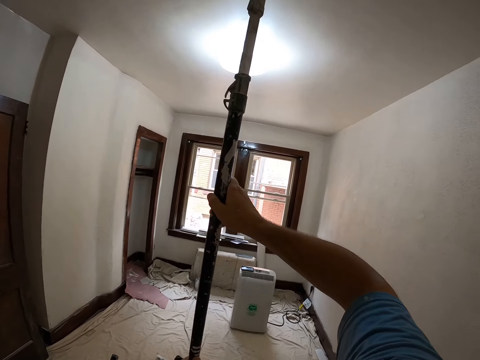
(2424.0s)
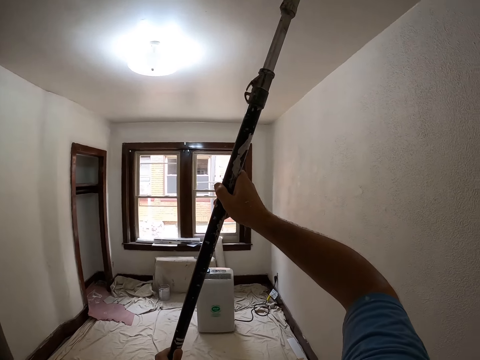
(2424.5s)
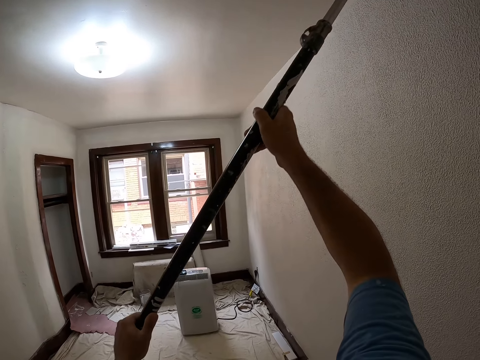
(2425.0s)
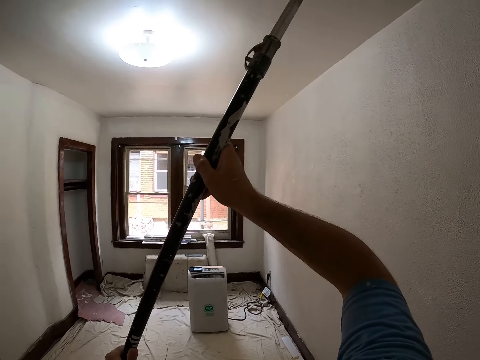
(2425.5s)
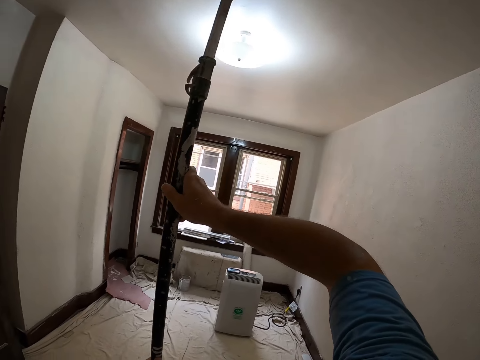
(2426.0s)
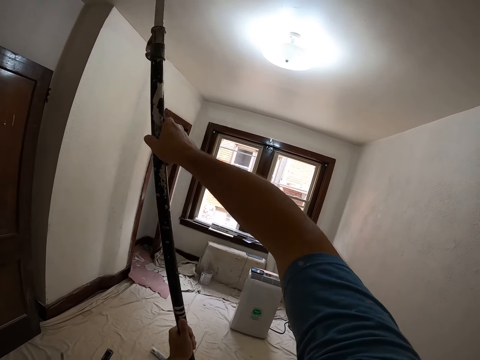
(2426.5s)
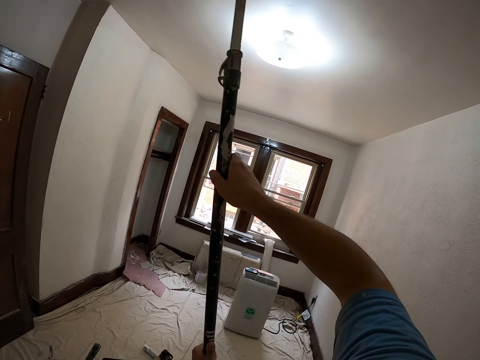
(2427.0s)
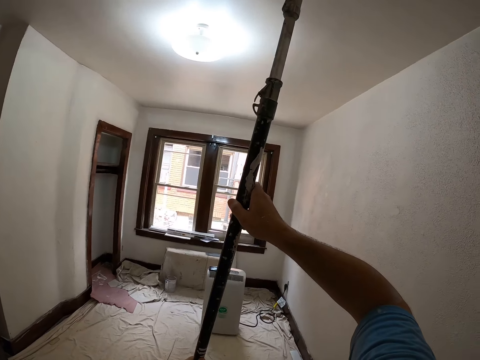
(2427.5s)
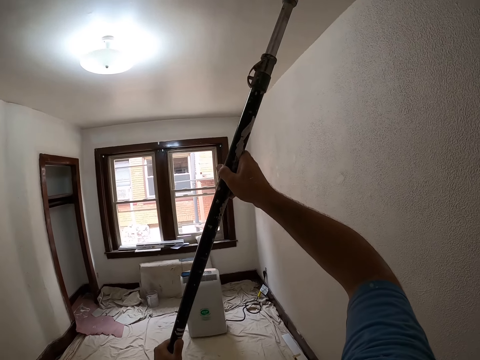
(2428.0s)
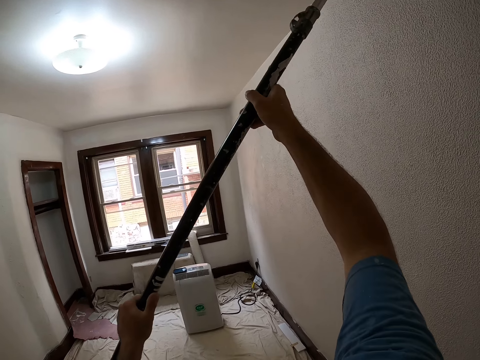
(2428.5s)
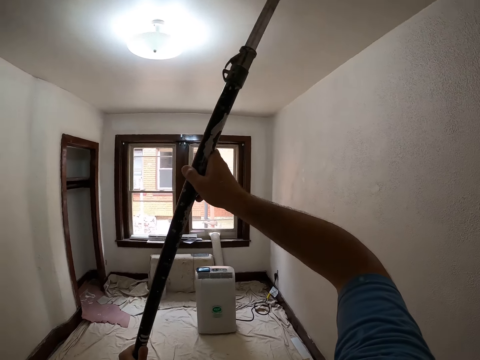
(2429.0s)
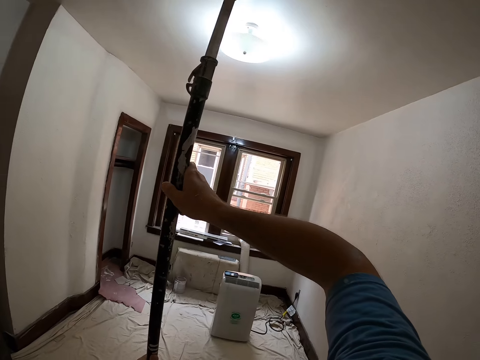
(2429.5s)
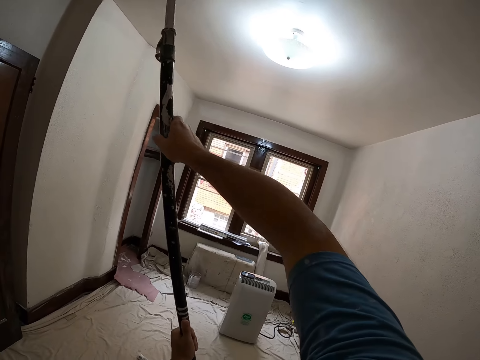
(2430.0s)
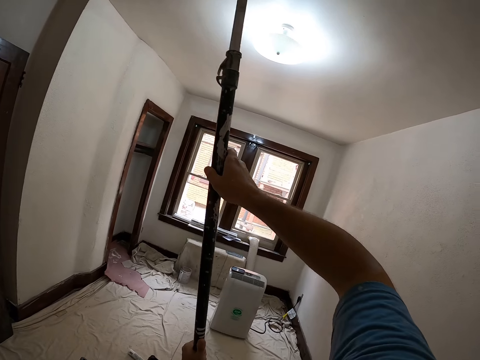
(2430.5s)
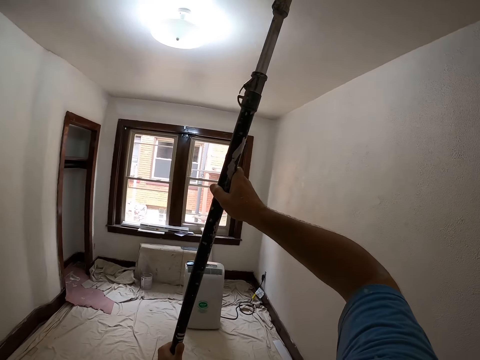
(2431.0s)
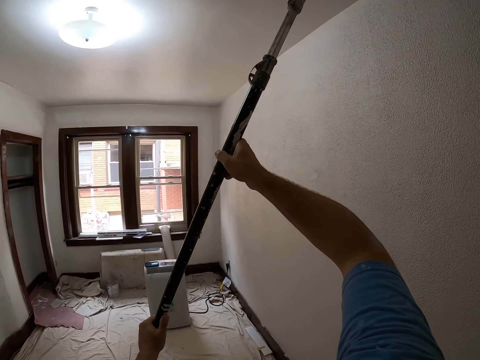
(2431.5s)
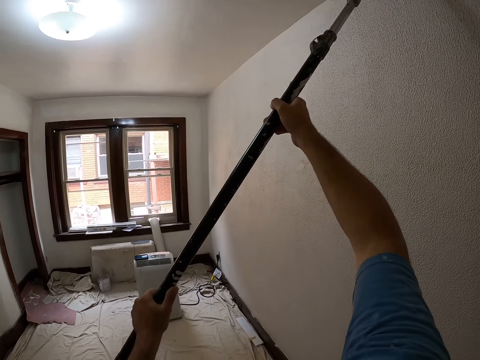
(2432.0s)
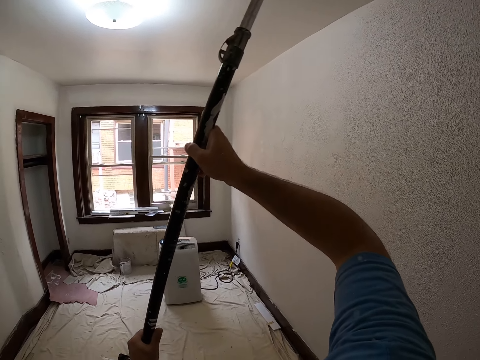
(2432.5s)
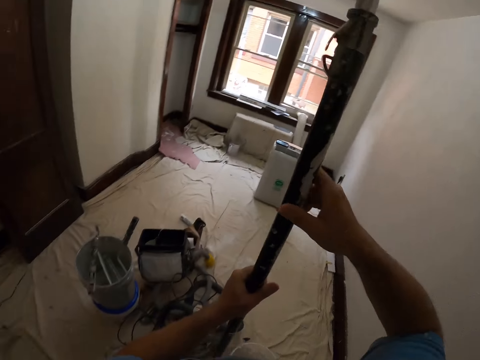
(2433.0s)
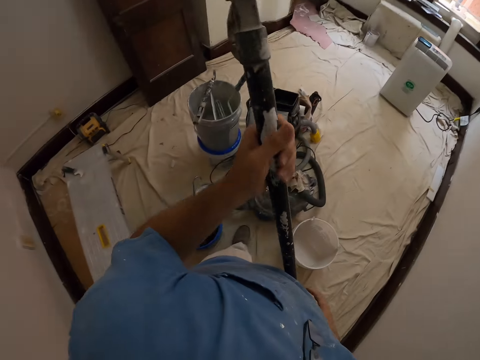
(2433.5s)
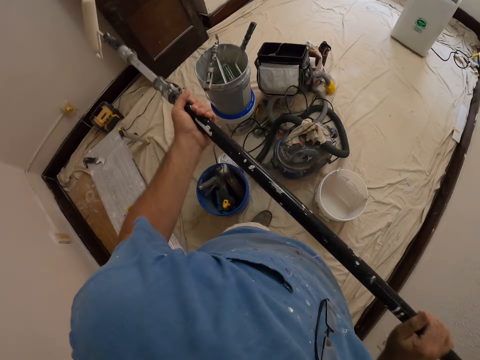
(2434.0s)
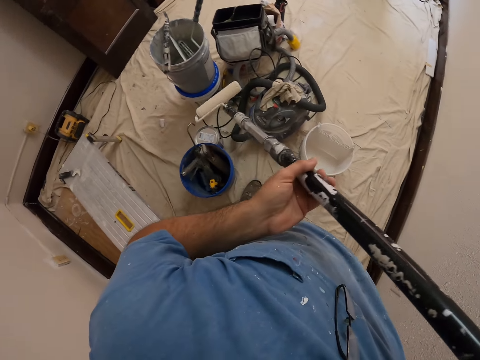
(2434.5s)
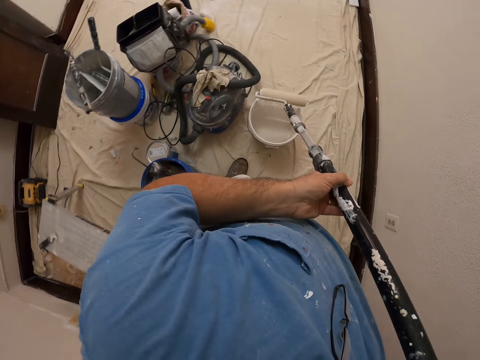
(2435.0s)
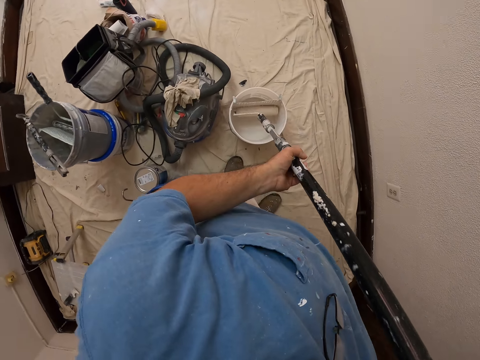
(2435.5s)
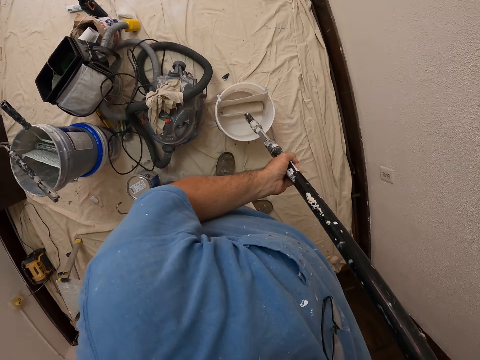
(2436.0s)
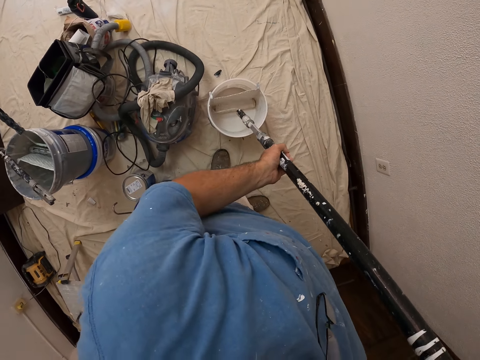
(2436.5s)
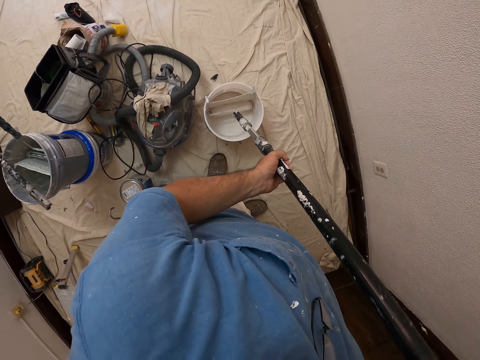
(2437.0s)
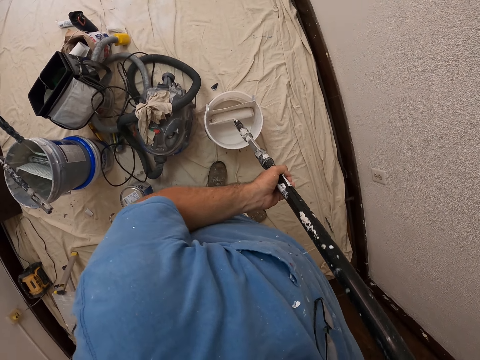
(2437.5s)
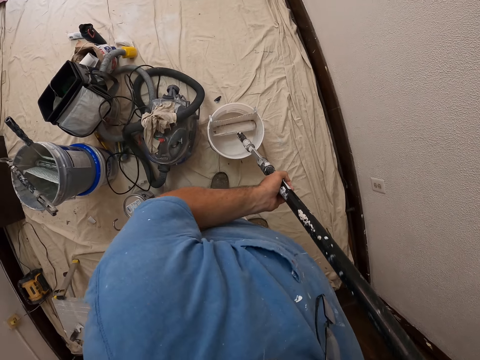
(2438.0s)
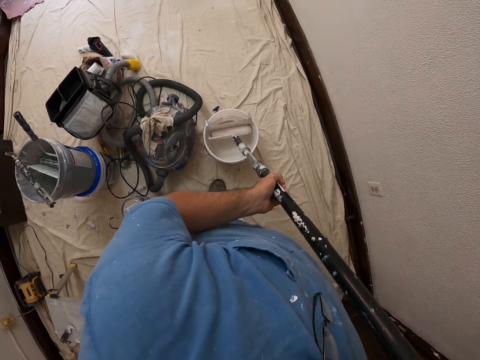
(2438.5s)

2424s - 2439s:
The camera wearer dips the paint roller into the white paint bucket.

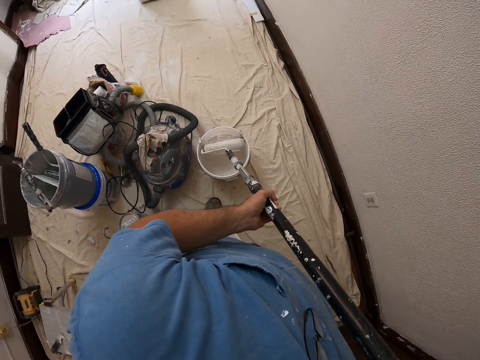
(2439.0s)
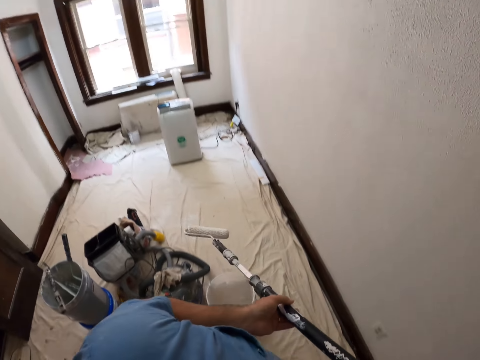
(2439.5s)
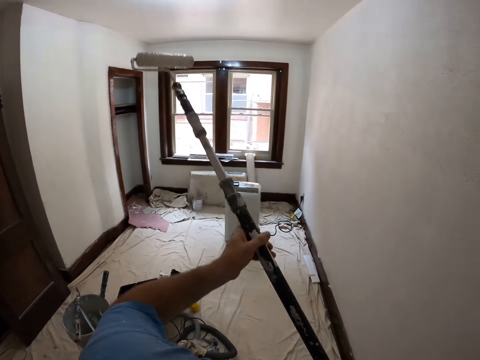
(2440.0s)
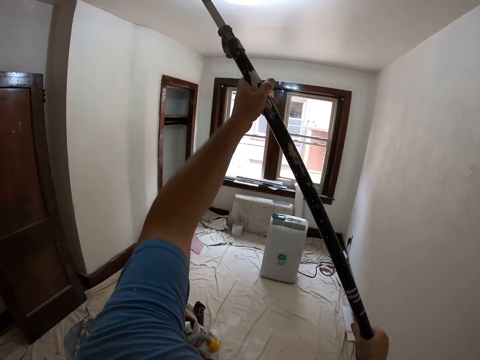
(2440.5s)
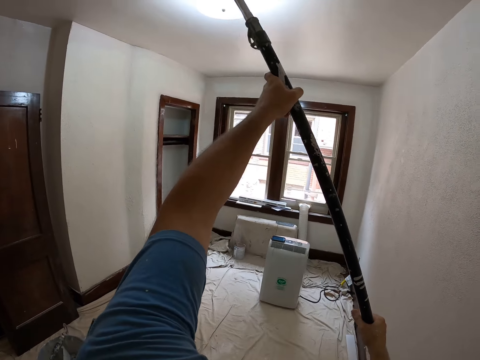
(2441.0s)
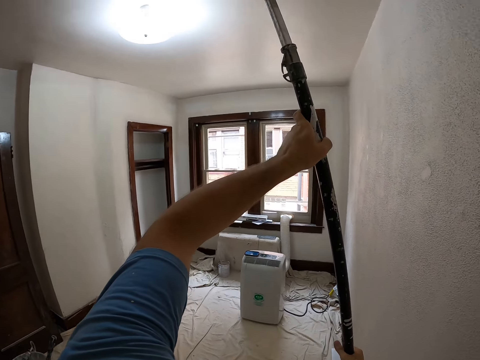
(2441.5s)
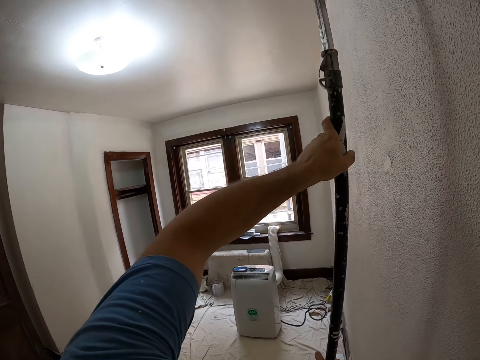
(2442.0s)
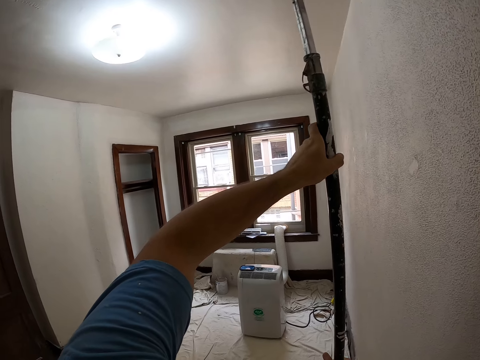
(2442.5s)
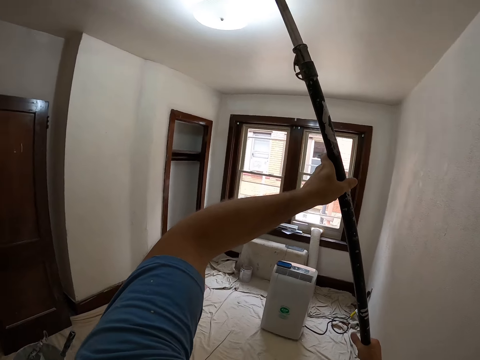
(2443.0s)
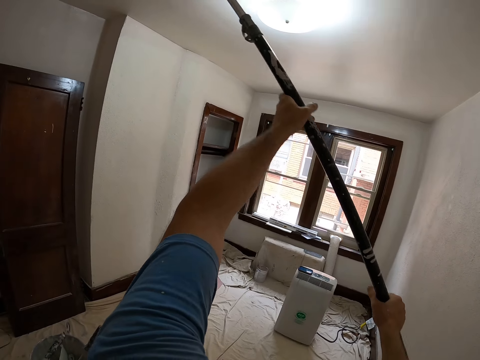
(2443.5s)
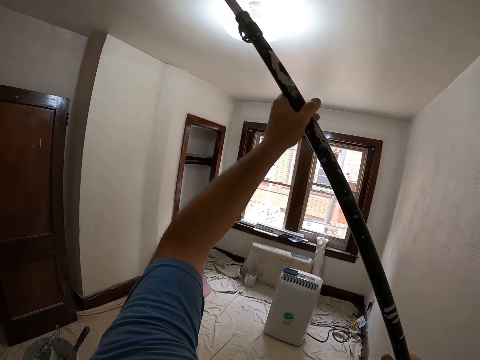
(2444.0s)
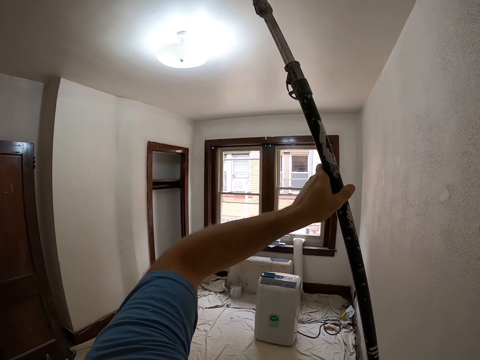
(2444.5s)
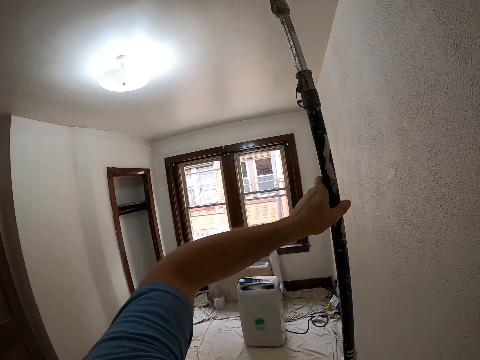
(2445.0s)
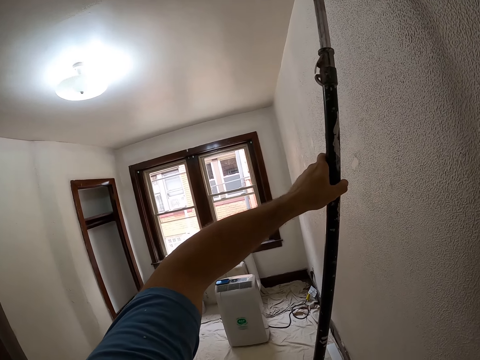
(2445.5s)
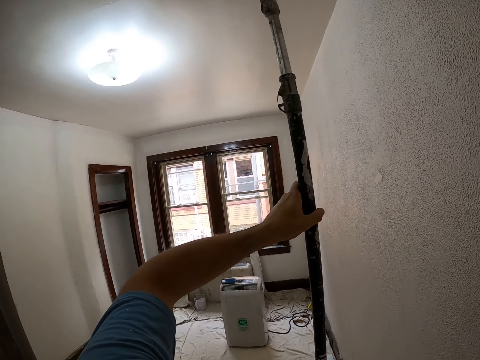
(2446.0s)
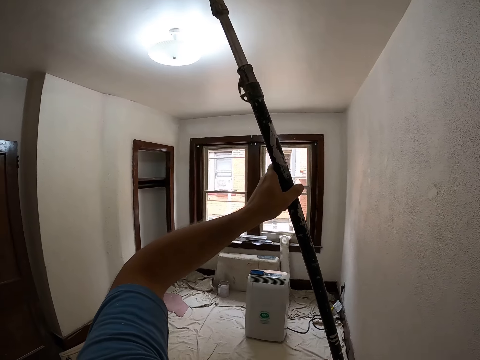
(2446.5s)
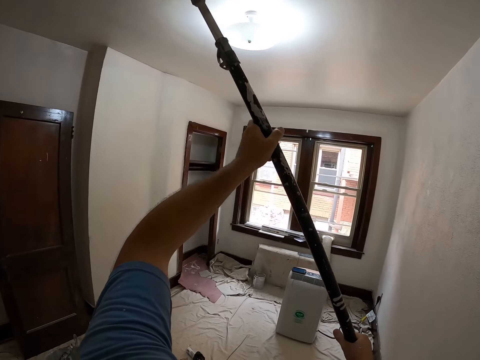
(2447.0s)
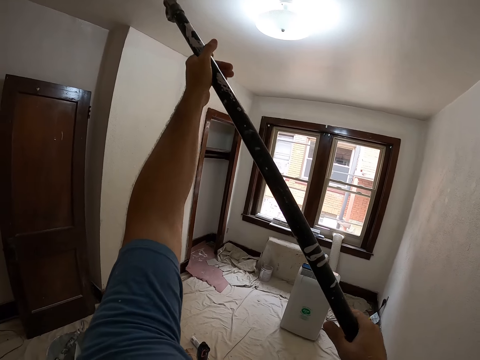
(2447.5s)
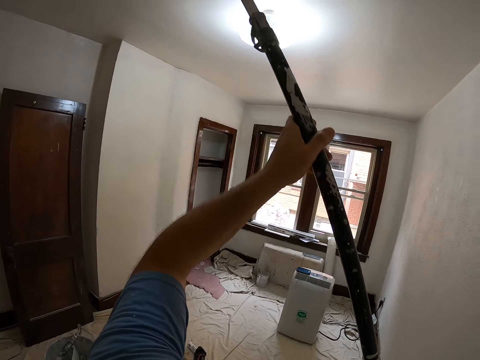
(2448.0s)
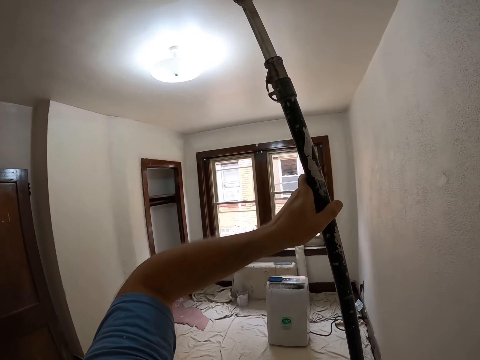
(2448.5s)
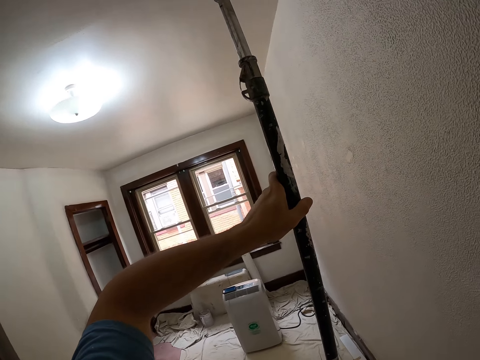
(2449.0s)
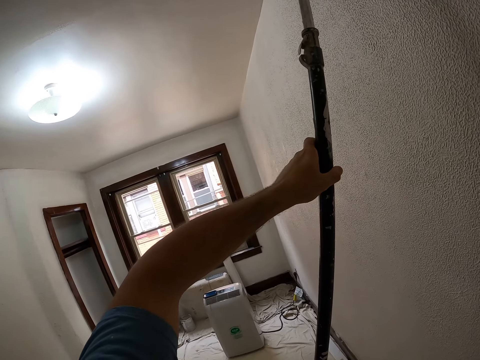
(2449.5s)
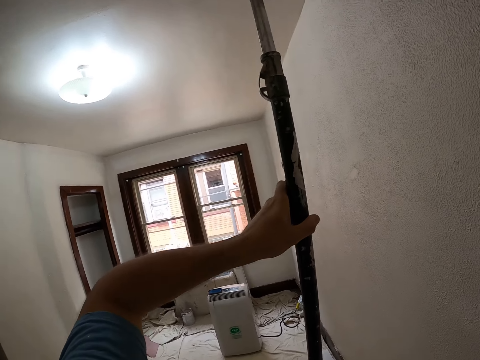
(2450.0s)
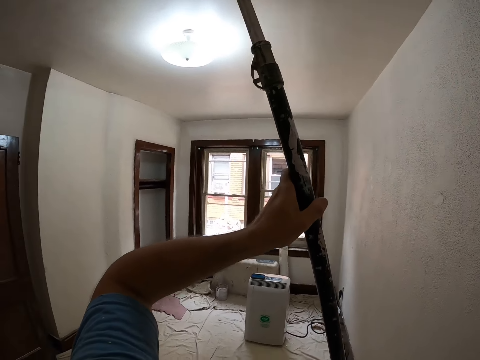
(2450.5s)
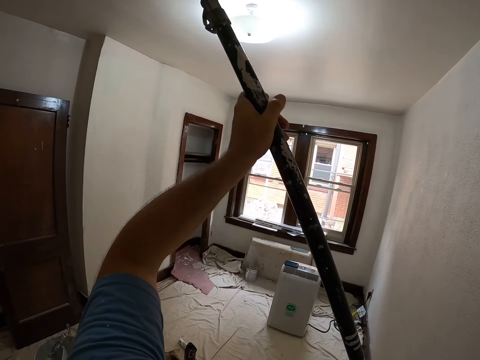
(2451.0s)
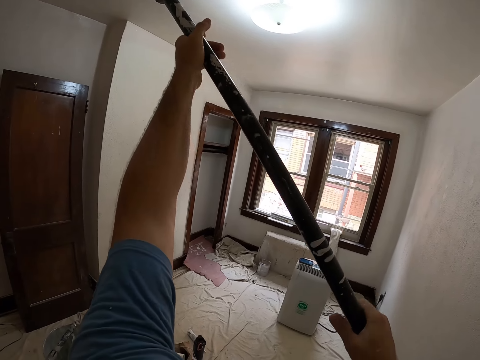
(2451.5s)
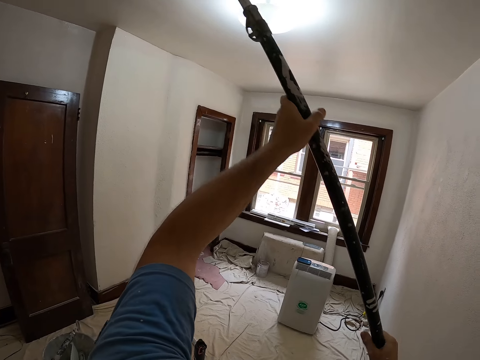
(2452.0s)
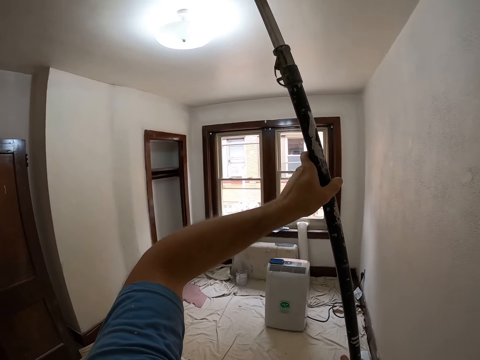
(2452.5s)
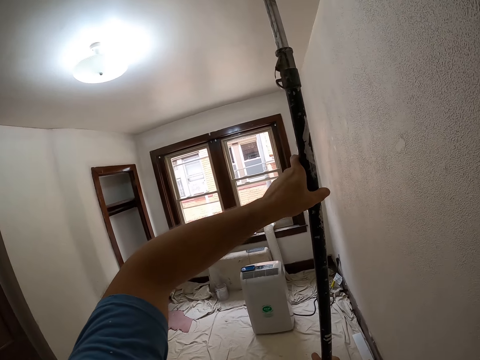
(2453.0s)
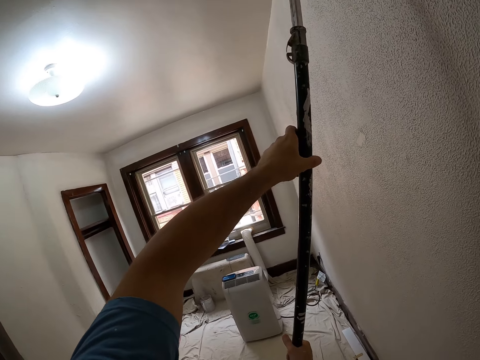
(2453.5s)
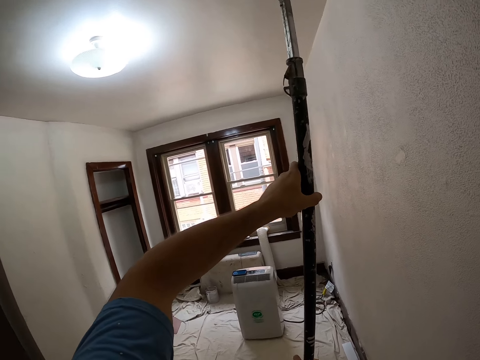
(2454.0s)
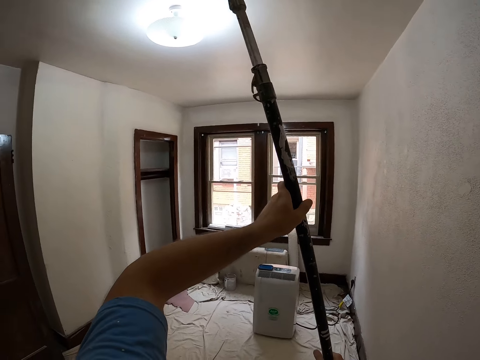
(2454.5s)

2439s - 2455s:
The camera wearer paints the ceiling of the room with the paint roller.
